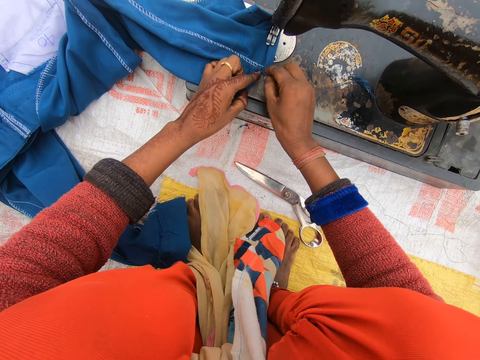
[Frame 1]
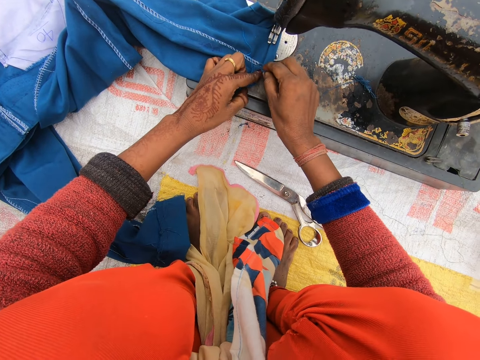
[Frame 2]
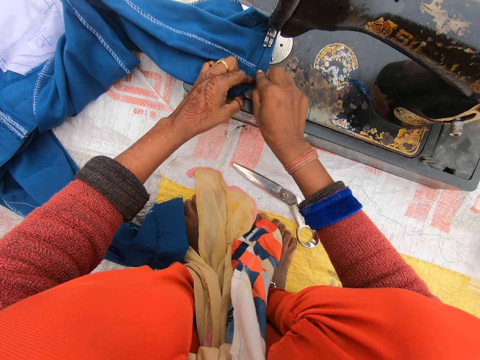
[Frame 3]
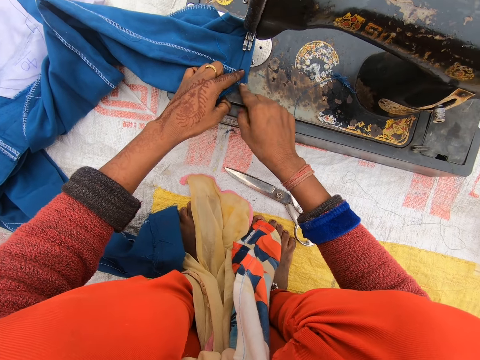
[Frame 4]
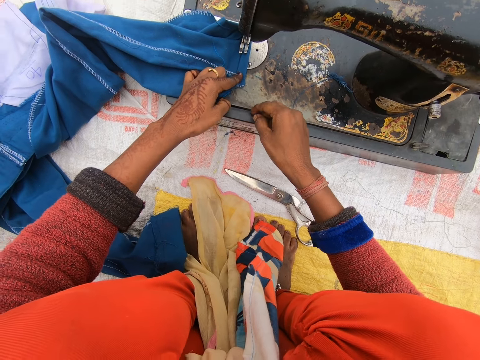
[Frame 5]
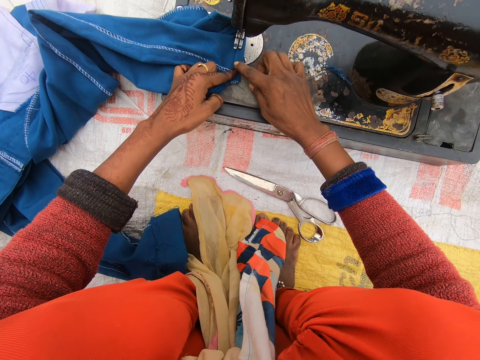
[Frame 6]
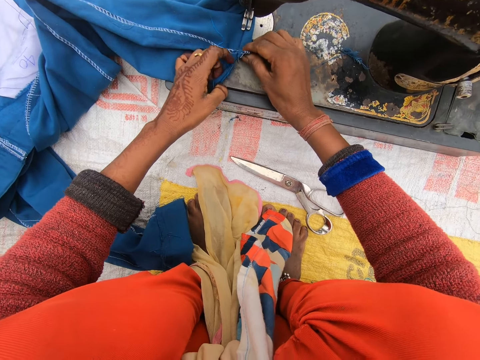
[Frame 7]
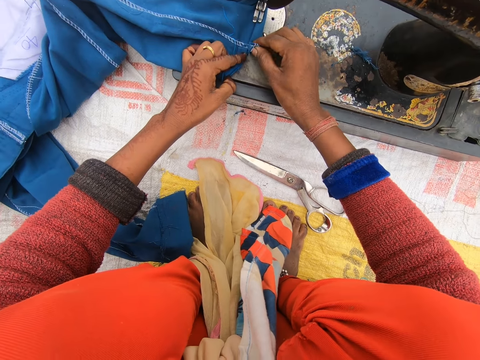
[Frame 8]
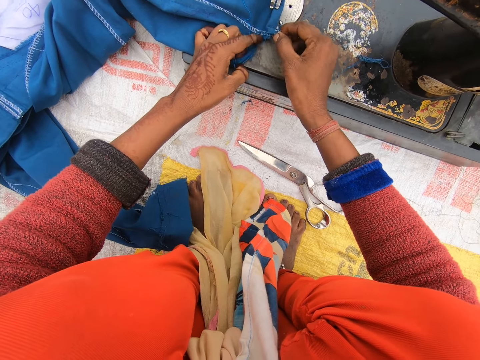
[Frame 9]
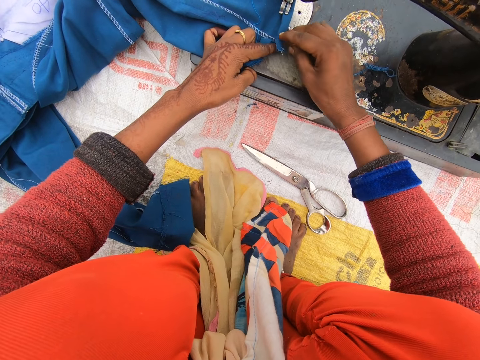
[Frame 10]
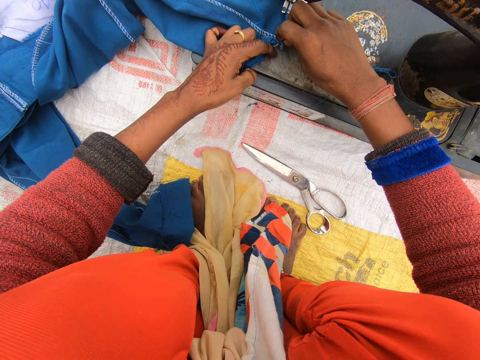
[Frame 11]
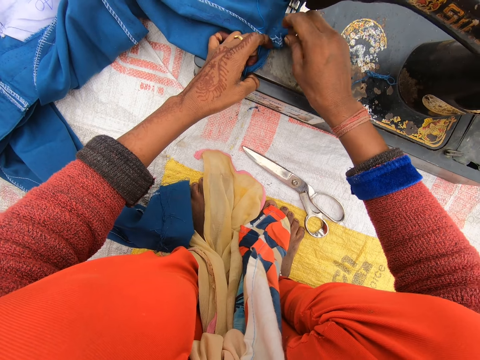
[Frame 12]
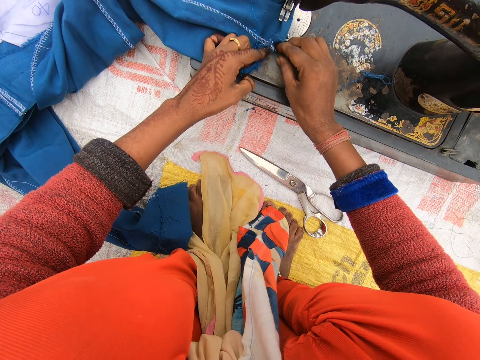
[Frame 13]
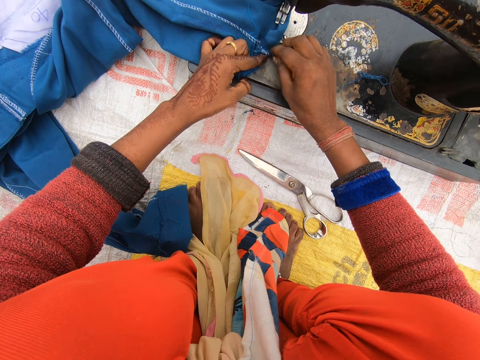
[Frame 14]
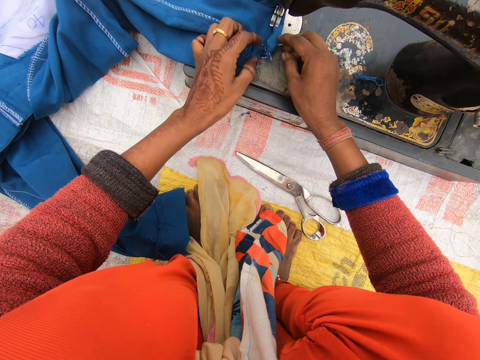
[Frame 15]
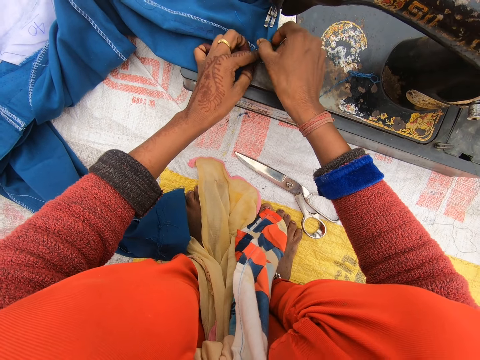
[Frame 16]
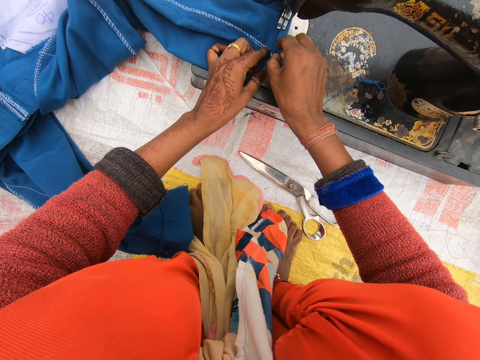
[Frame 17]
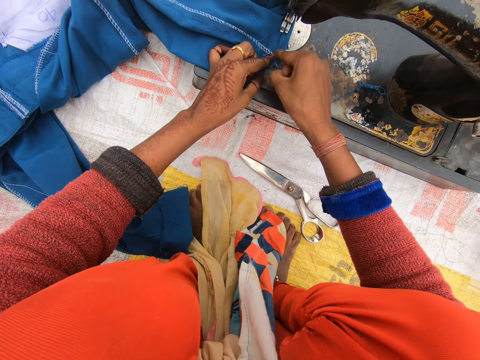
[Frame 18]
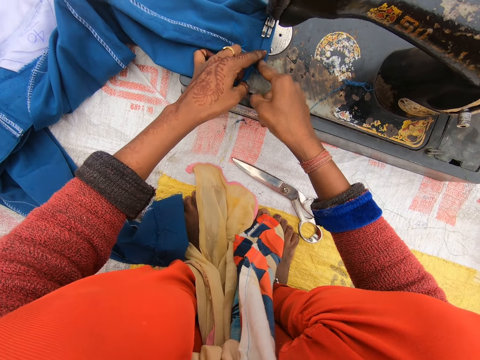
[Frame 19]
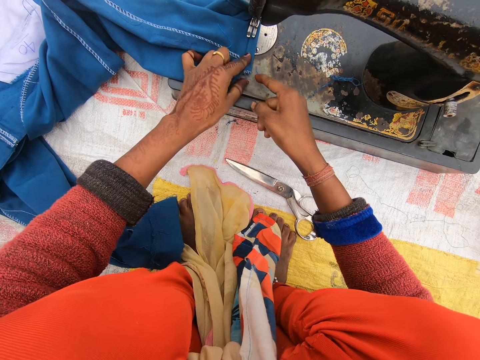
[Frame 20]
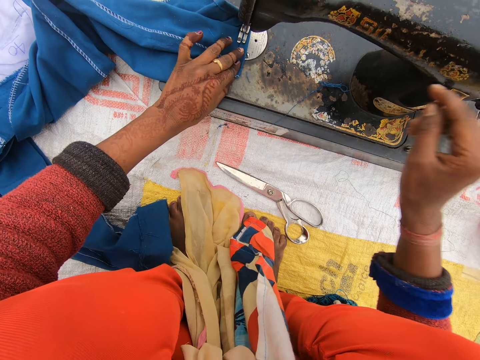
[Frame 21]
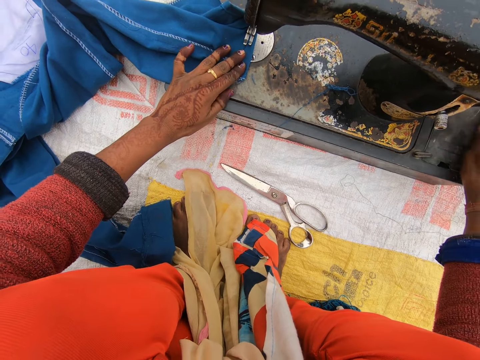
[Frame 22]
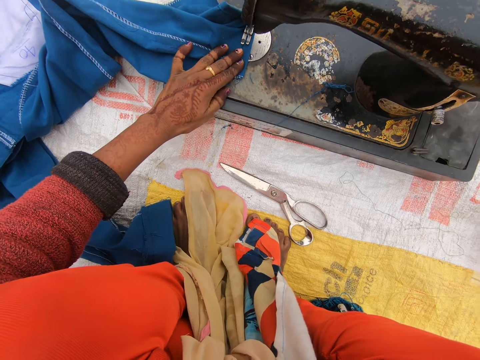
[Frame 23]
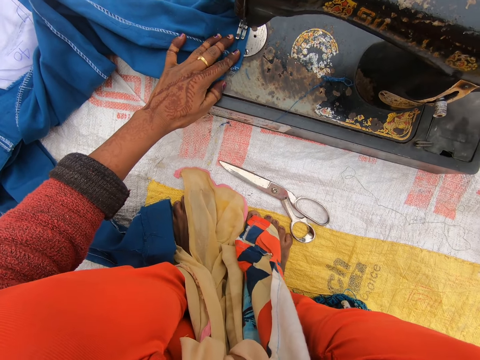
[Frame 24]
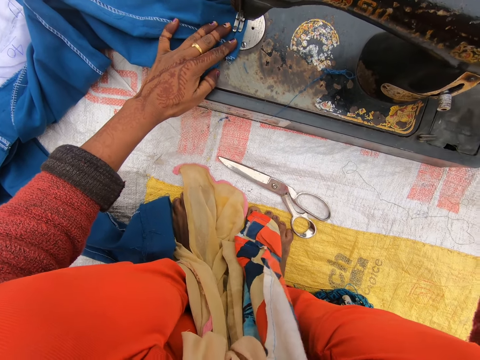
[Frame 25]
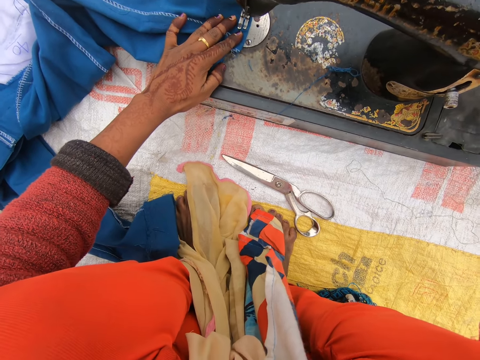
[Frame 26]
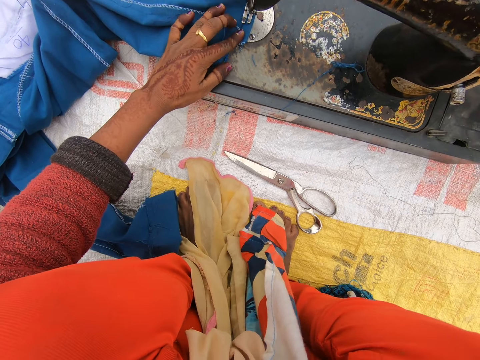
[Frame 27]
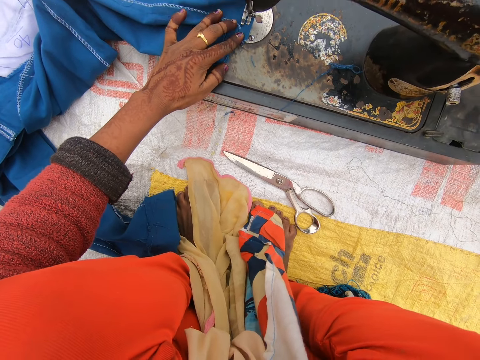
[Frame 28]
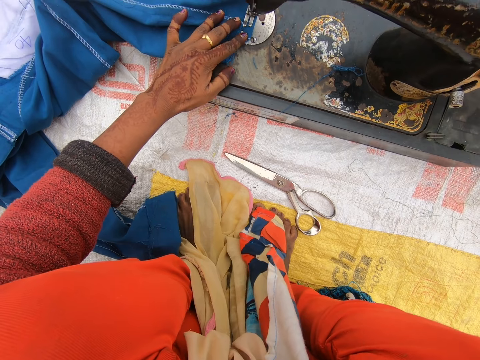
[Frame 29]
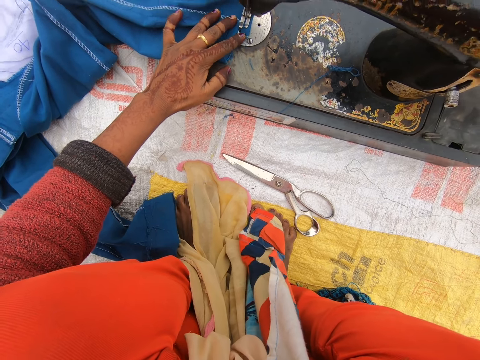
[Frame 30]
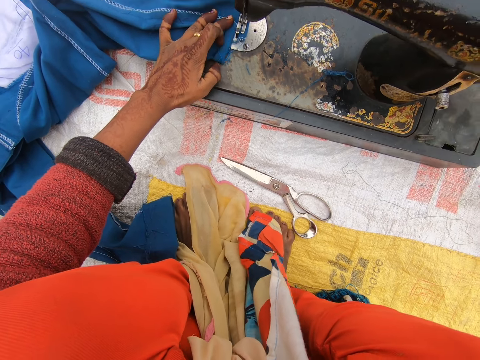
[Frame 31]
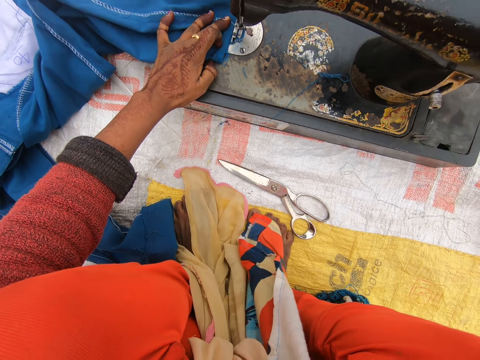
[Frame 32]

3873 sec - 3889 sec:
The camera wearer rotates the hand wheel. They sew the cloth.

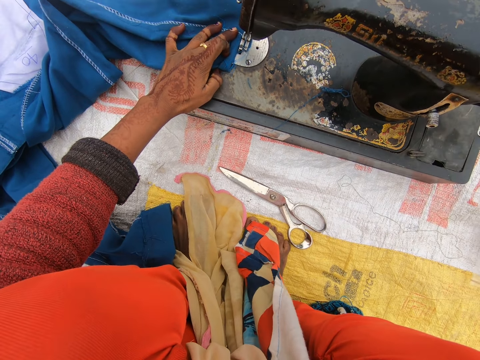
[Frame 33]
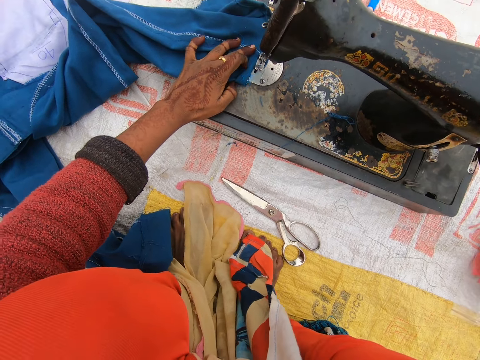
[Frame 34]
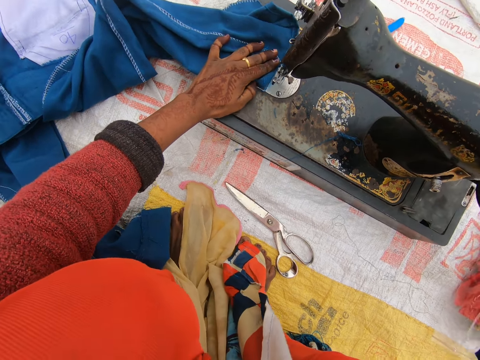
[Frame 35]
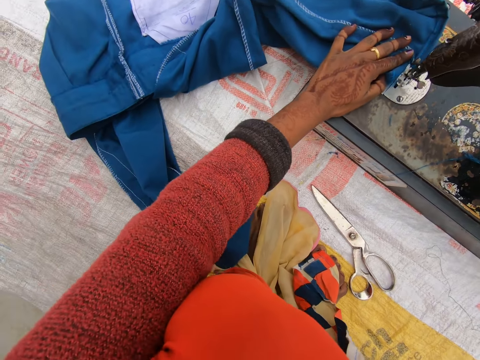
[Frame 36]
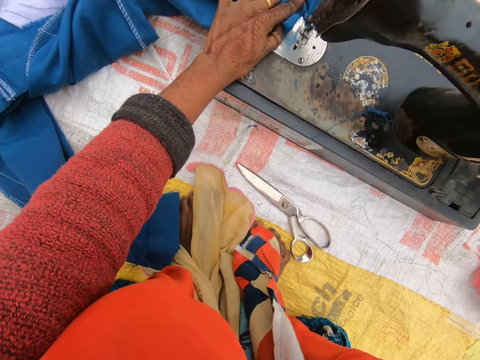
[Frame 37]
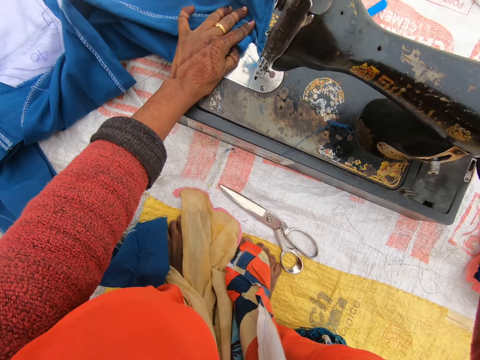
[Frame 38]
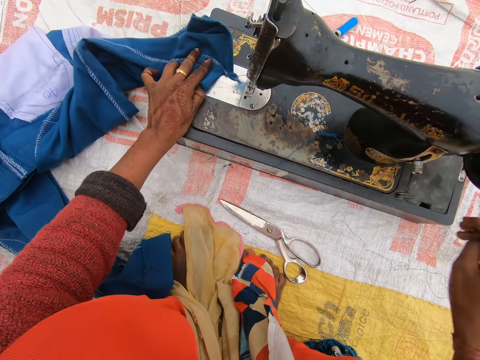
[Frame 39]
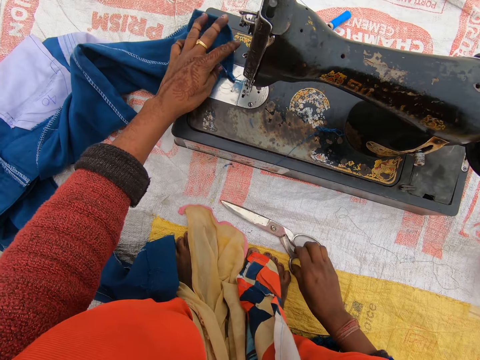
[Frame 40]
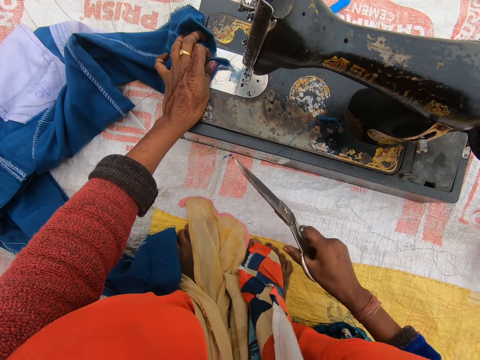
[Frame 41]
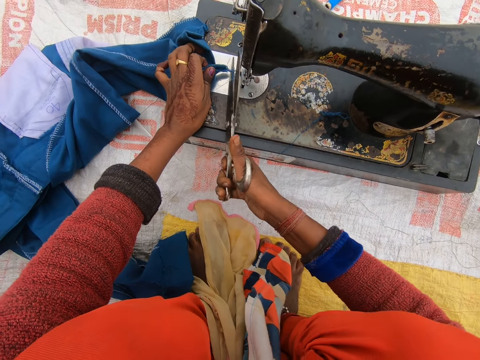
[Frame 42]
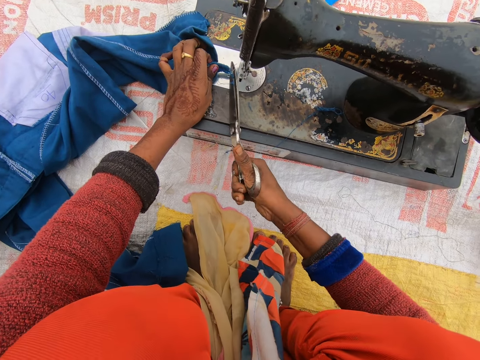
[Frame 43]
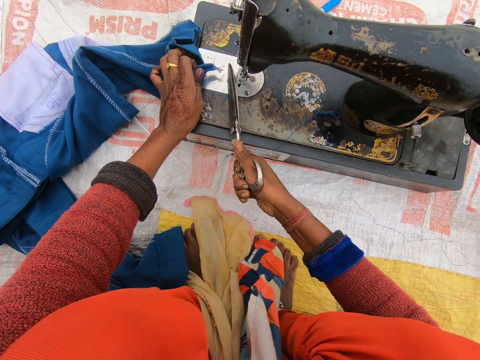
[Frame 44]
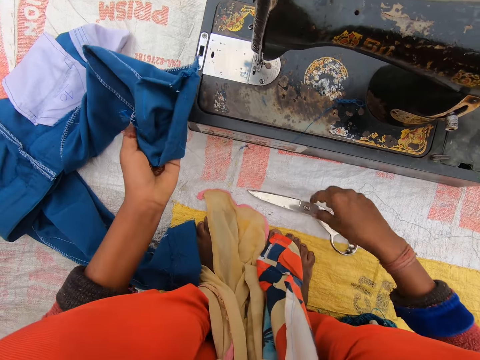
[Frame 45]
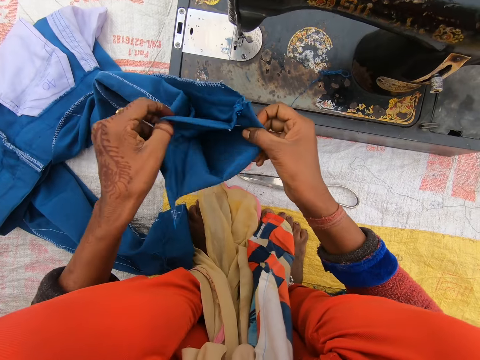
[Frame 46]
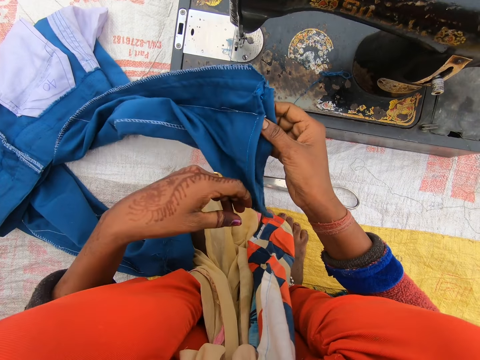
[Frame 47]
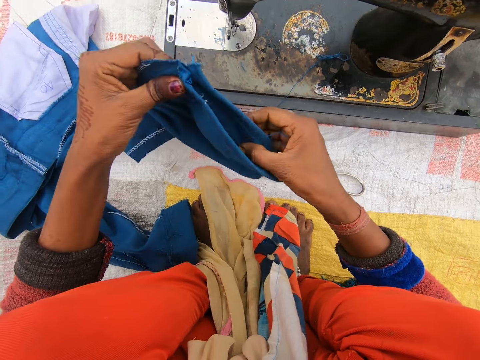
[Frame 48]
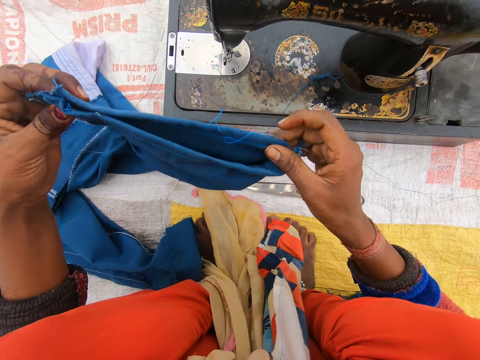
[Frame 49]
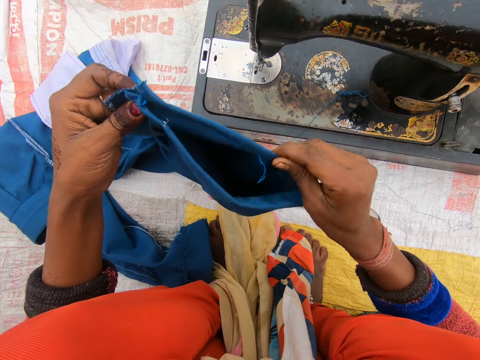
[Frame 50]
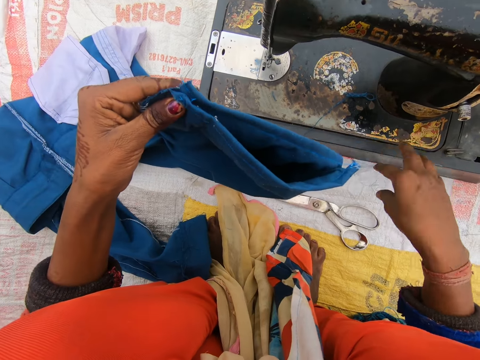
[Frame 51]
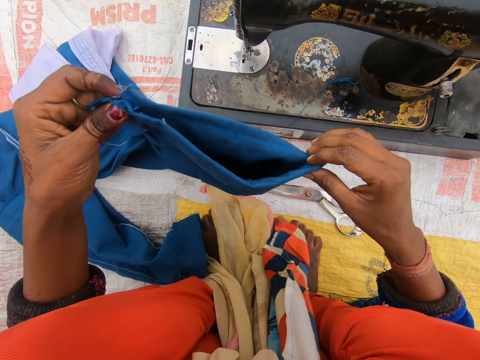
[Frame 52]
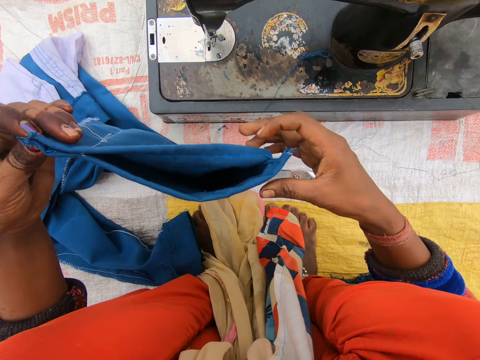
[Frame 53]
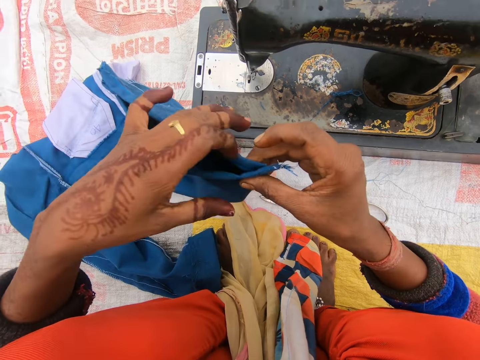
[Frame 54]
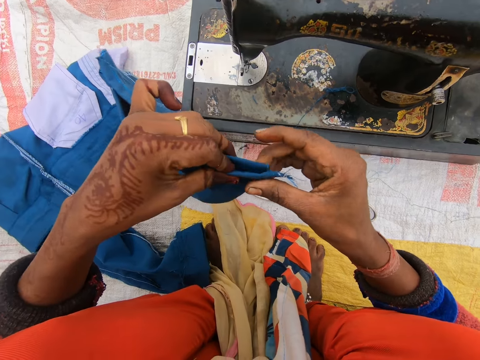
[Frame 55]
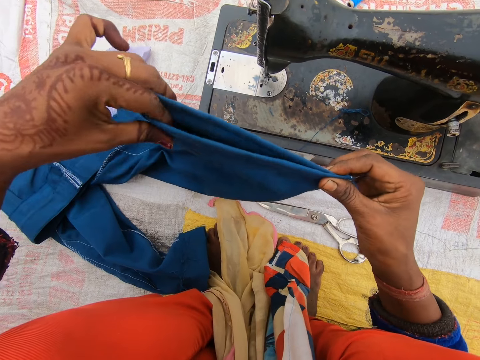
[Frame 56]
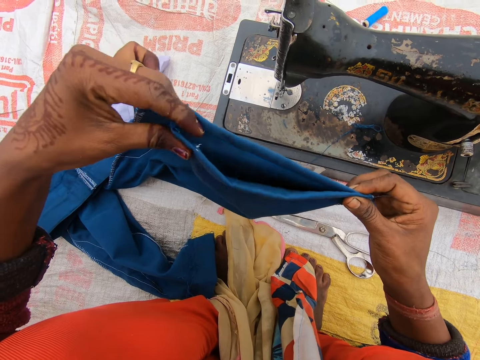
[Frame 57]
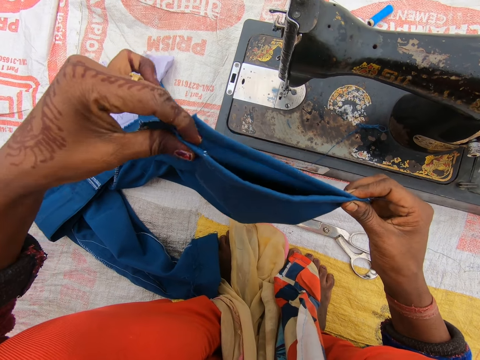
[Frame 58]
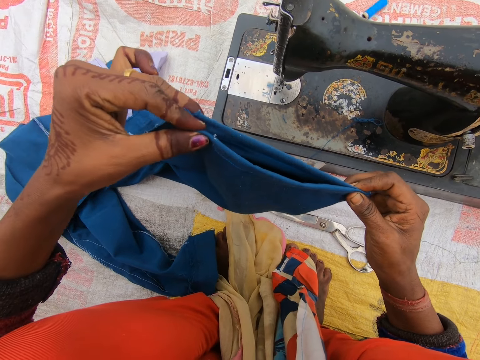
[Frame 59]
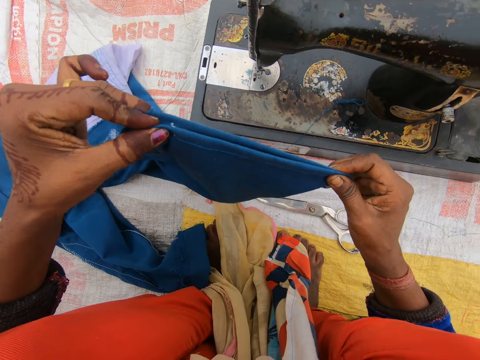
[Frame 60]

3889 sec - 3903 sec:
The camera wearer picks up the scissors on the sack. They cut a thread on the trouser with the scissors. They drop the scissors on the sack. They adjust the trouser. They examine the cloth. They pick a string from the cloth. They drop the string. They align the cloth.
